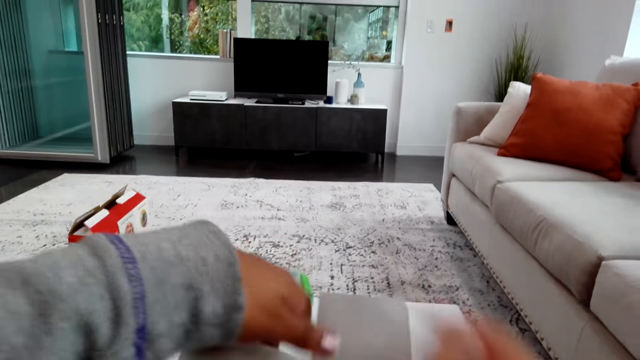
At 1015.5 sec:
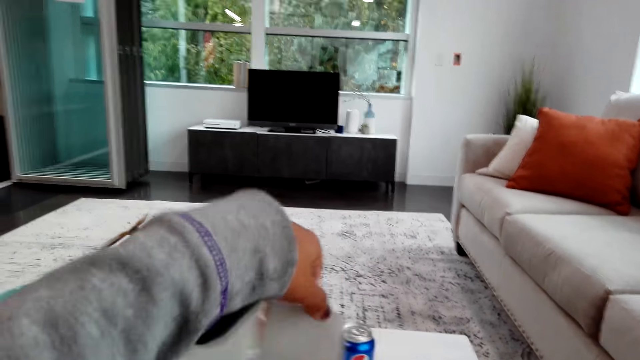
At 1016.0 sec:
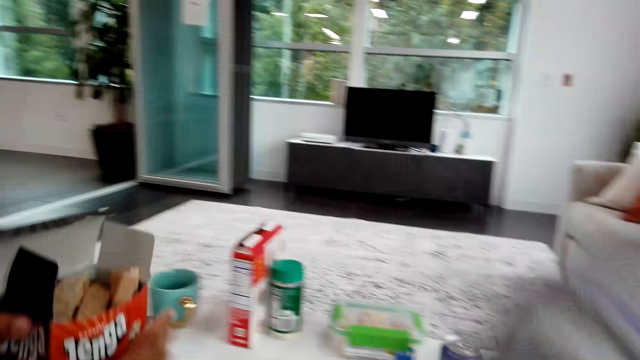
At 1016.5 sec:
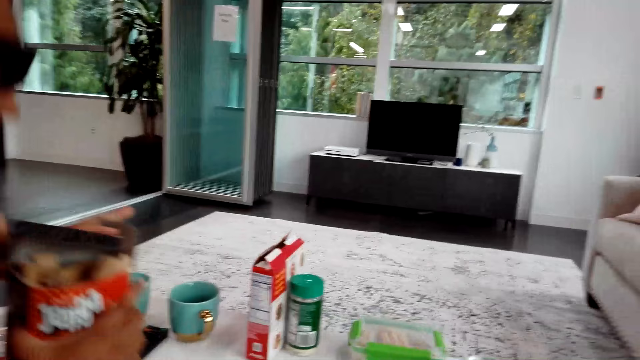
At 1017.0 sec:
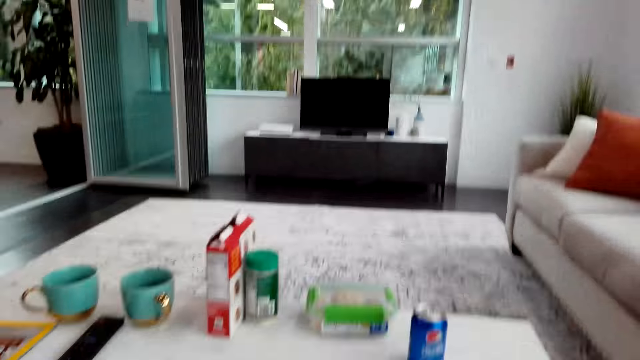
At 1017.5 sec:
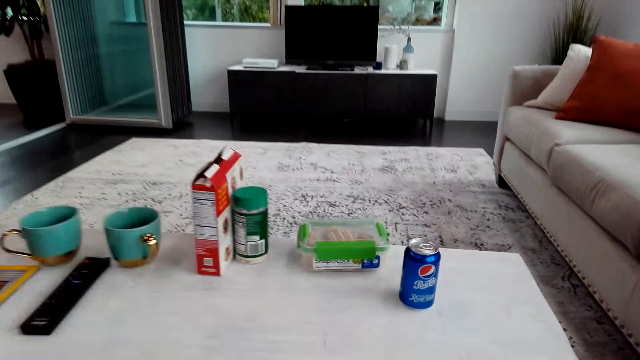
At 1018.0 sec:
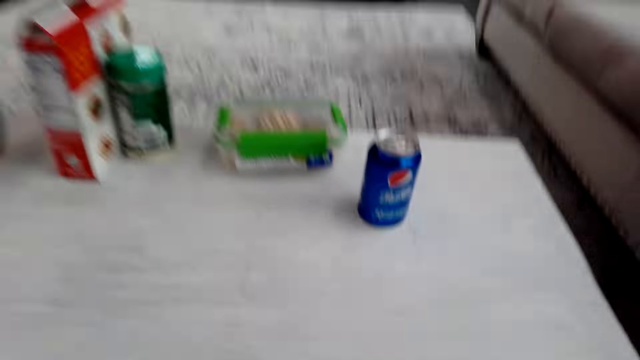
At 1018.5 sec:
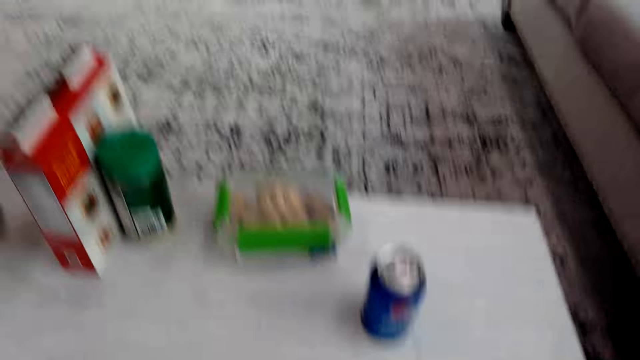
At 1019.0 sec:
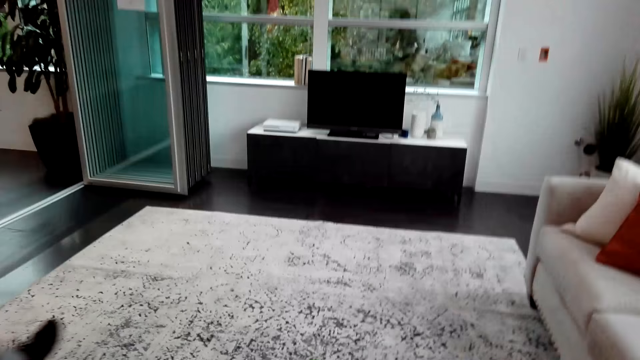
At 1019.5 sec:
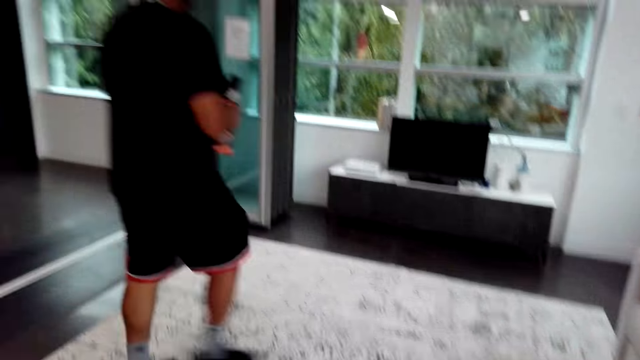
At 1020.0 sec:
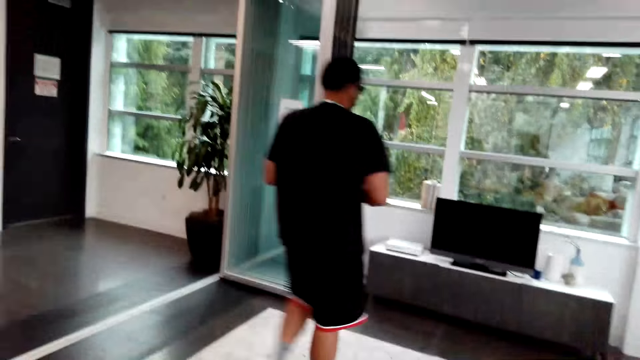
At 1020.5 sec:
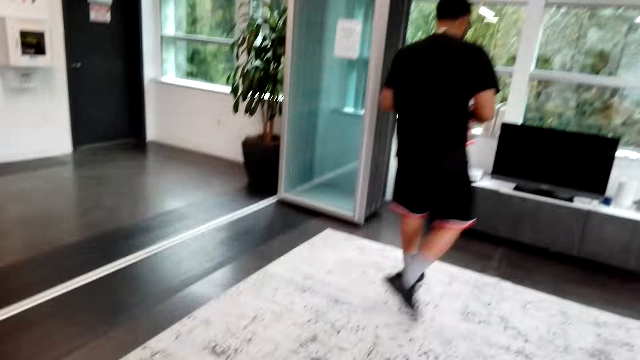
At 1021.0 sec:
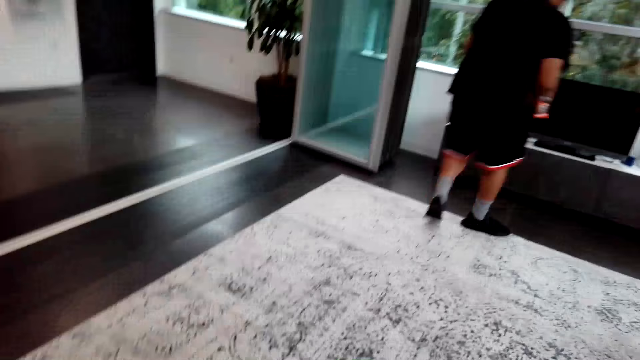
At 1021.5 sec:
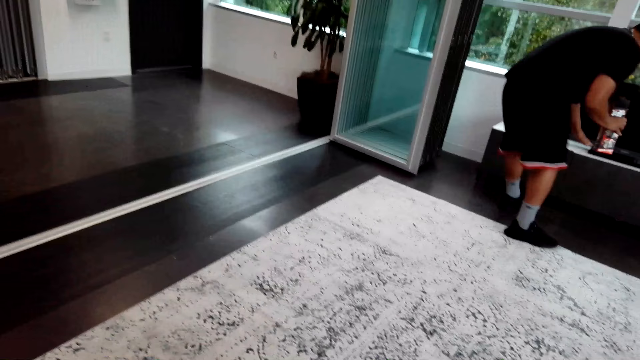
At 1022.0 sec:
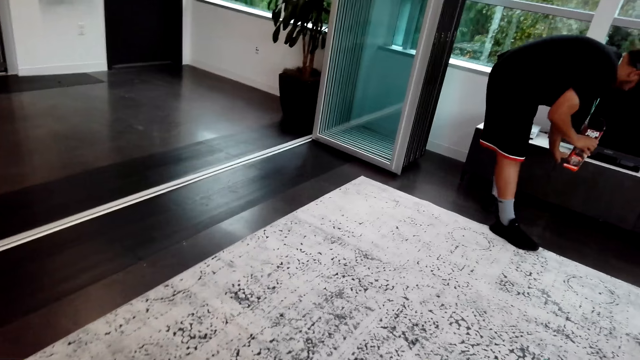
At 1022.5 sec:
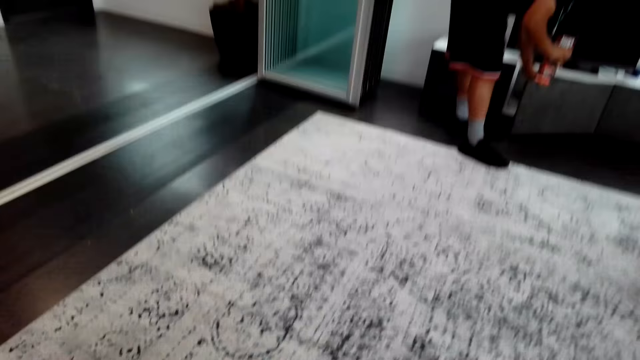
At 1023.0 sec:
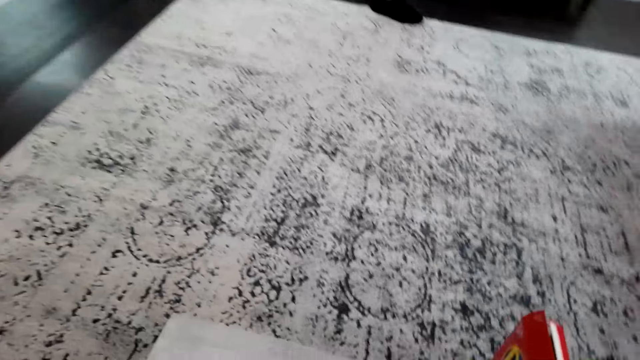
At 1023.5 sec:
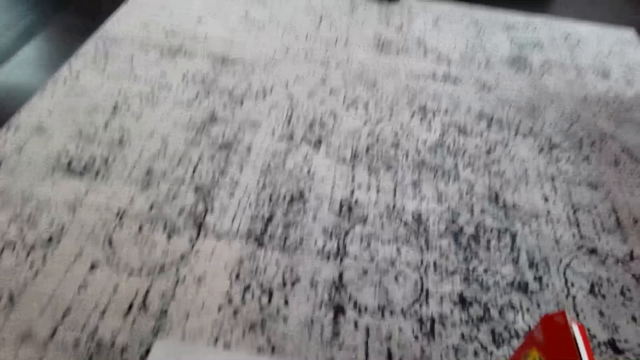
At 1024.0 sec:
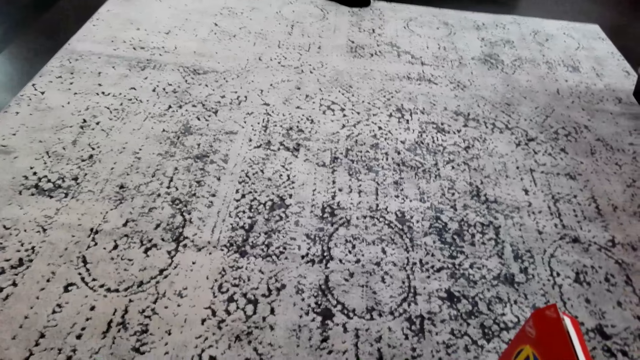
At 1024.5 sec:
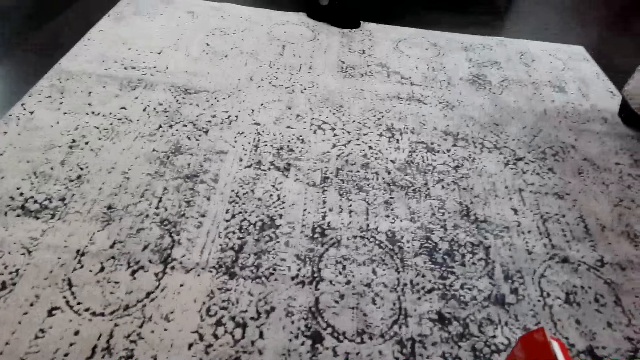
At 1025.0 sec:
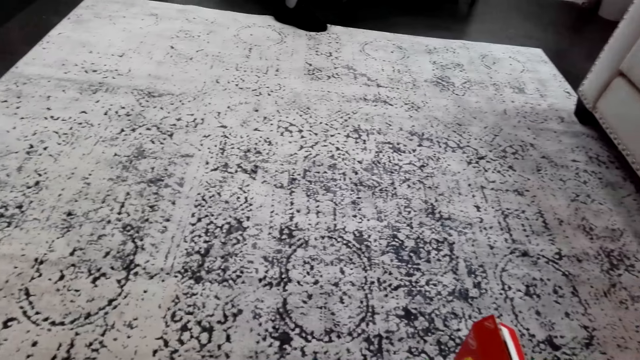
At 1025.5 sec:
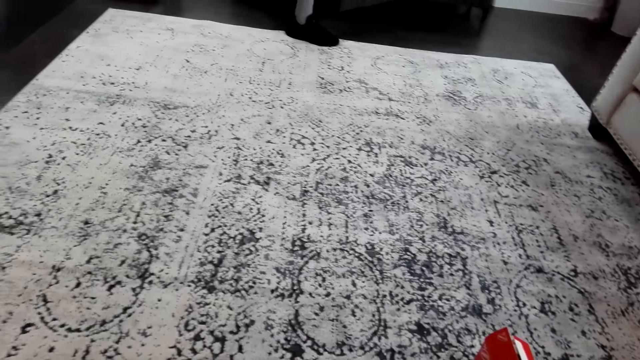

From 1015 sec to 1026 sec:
The camera wearer looks around and talks with a man. The man walks around. The man opens a drawer or cabinet. The camera wearer looks around.

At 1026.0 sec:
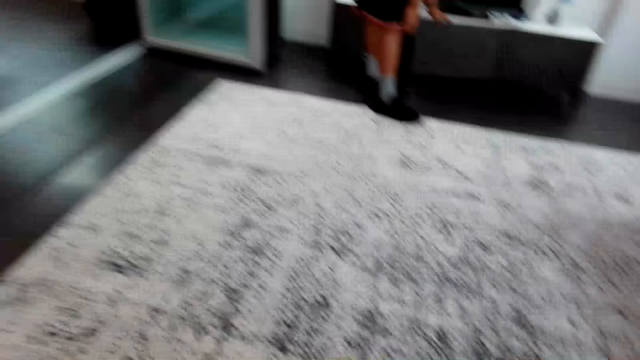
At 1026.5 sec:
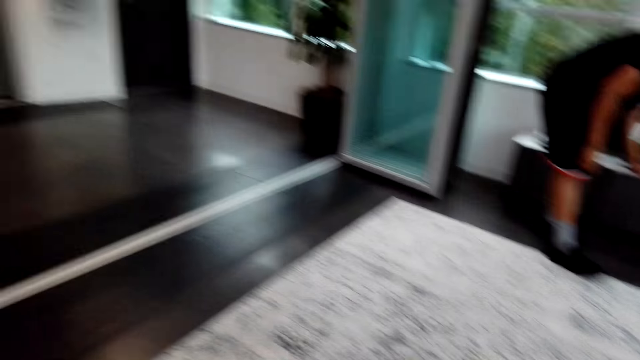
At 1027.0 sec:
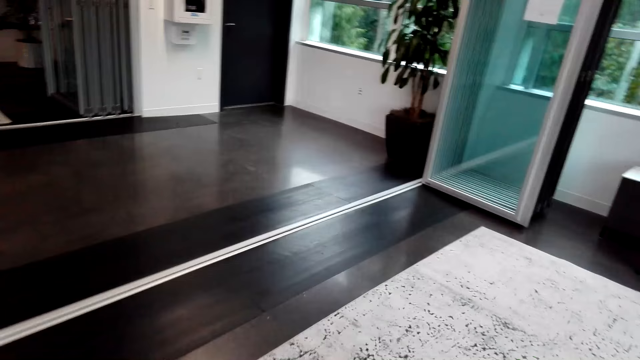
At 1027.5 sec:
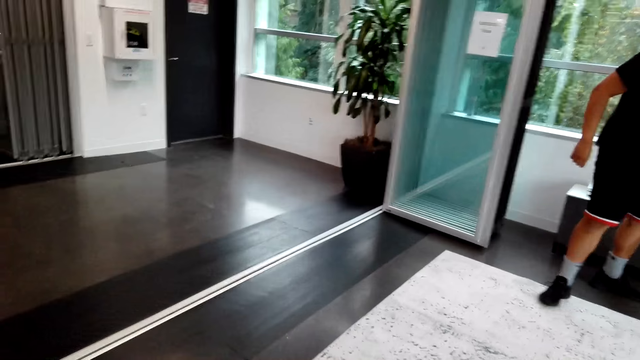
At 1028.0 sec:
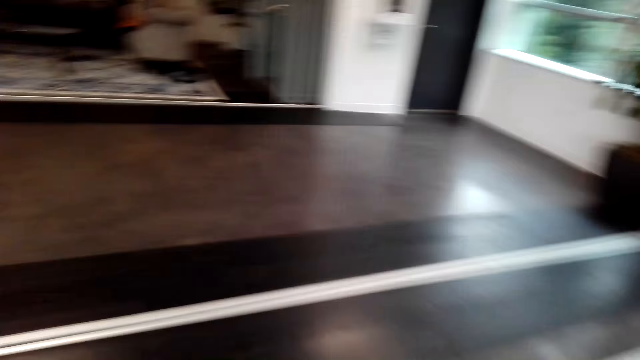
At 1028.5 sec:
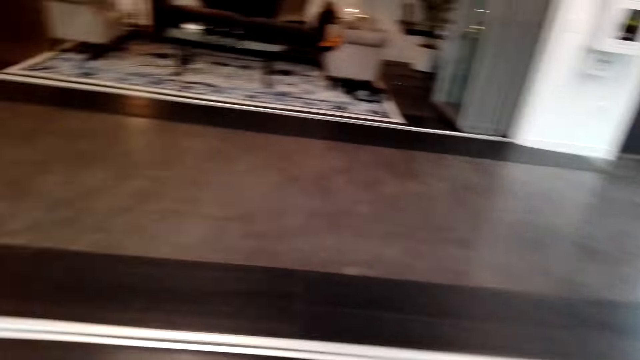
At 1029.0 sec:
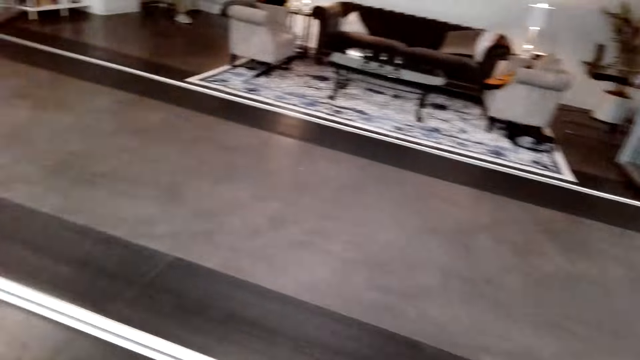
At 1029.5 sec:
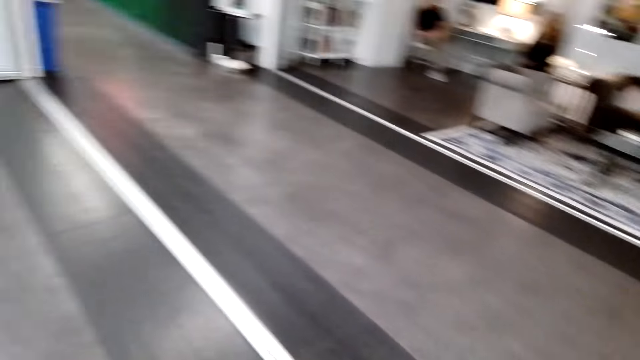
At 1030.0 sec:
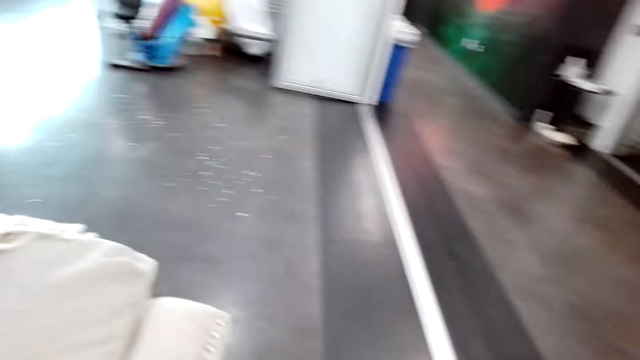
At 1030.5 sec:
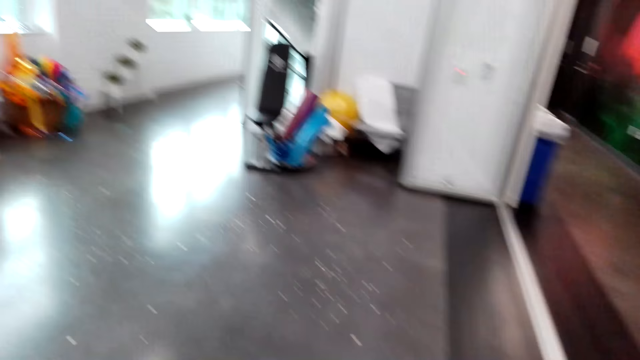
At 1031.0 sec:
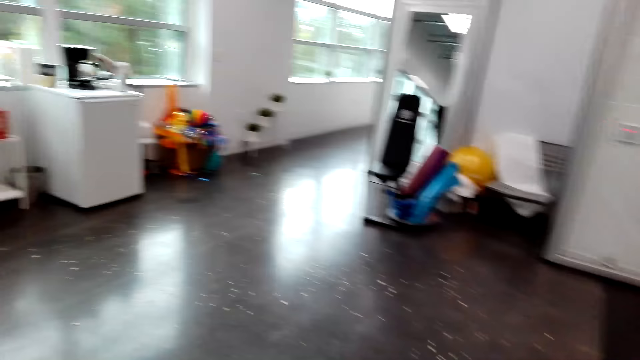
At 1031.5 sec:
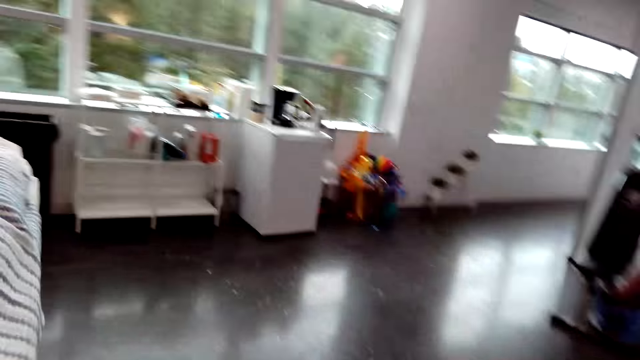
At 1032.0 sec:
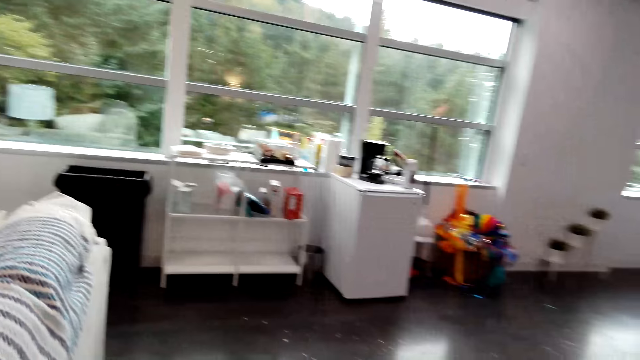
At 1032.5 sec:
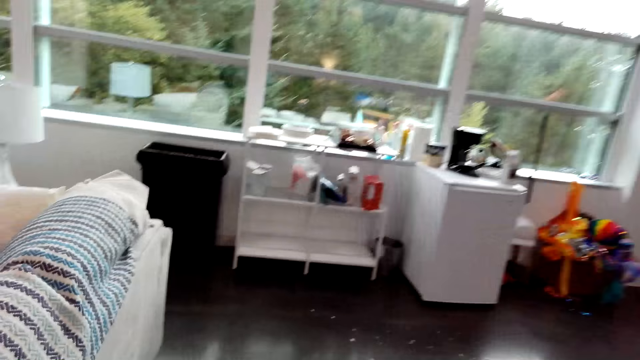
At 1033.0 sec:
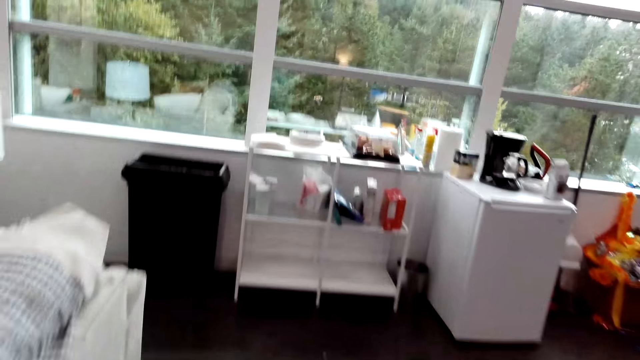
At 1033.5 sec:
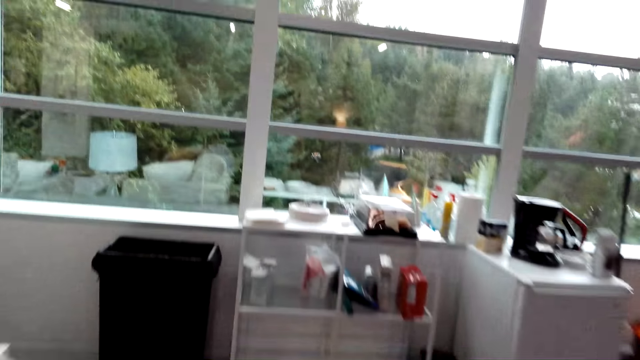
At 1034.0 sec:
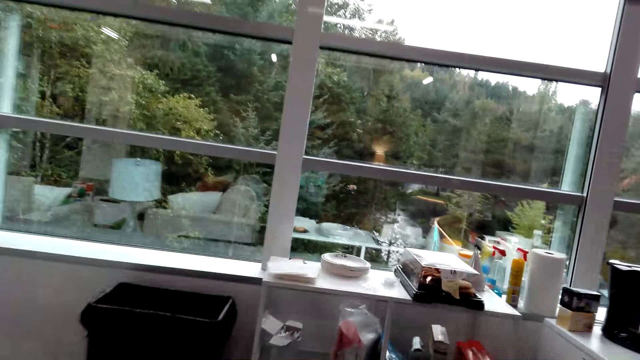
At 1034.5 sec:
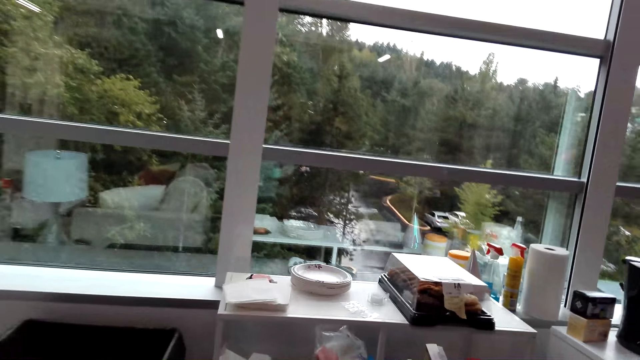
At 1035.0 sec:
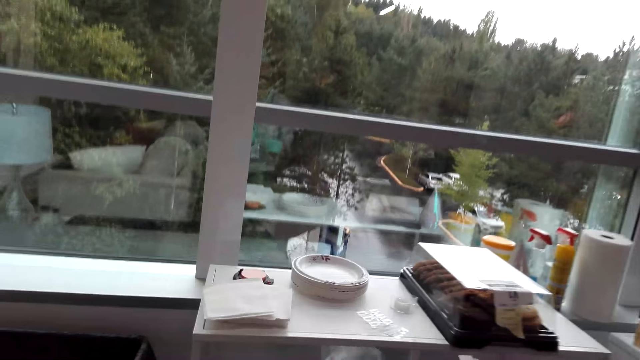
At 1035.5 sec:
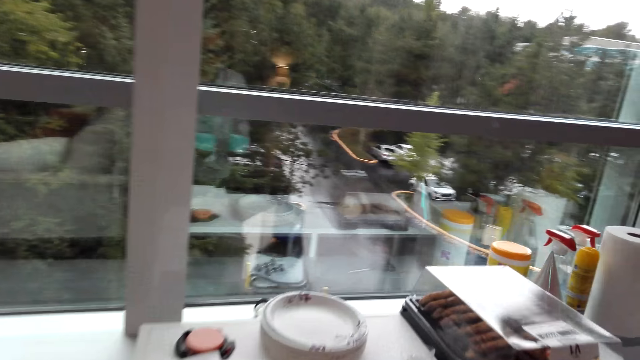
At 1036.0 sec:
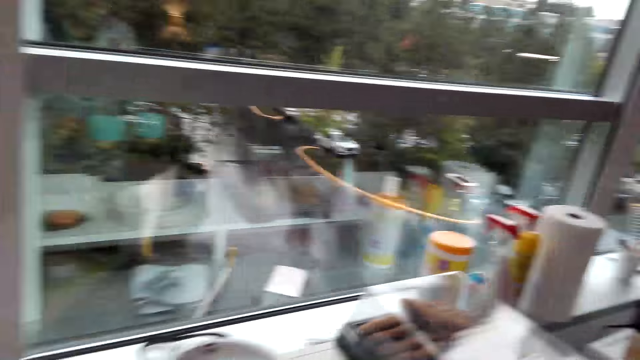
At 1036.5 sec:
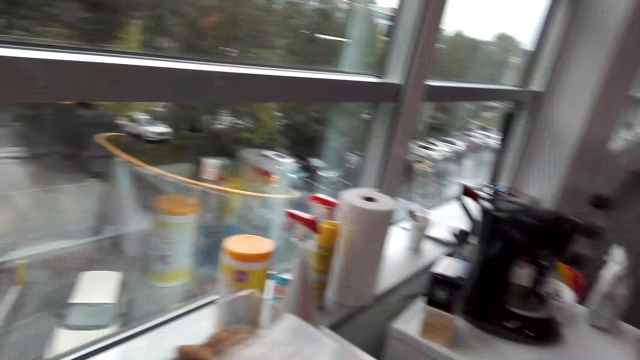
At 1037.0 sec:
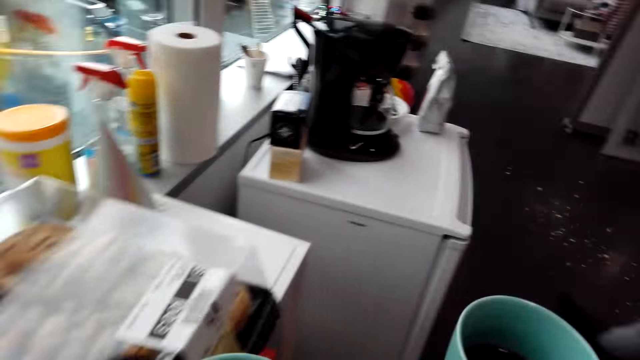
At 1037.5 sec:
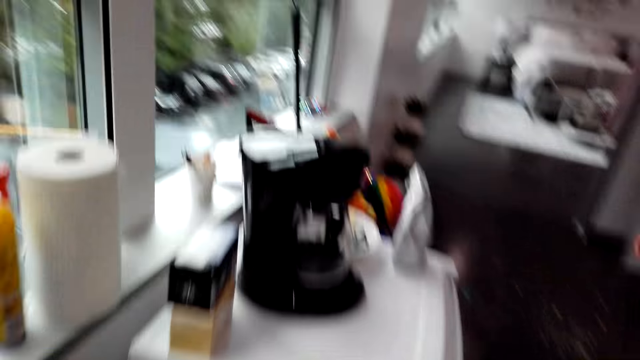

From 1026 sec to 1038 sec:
A man closes the cabinet. The camera wearer walks around. The man moves around. The camera wearer talks with the man. They walk around.
